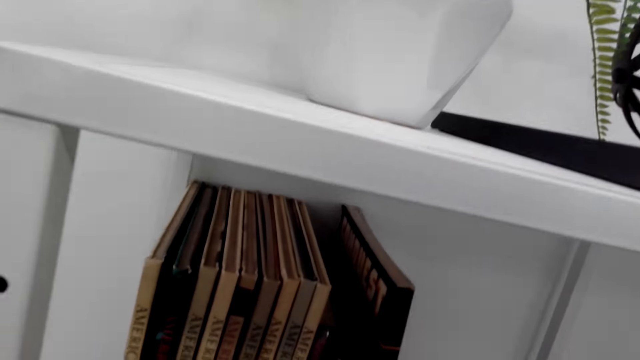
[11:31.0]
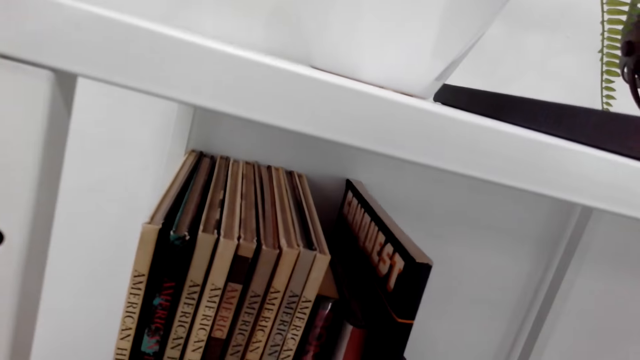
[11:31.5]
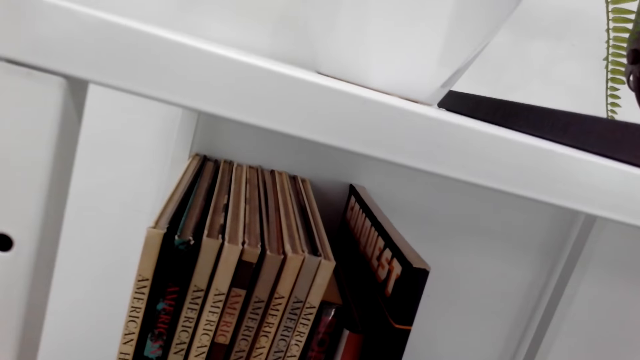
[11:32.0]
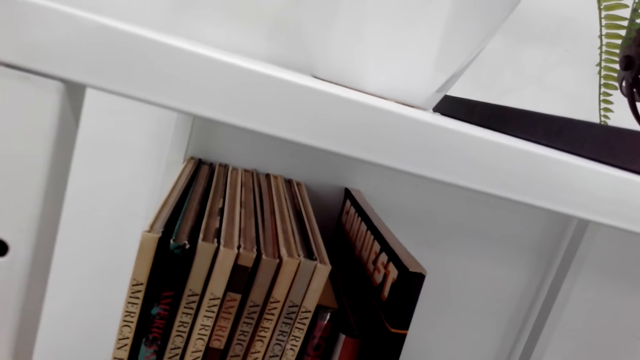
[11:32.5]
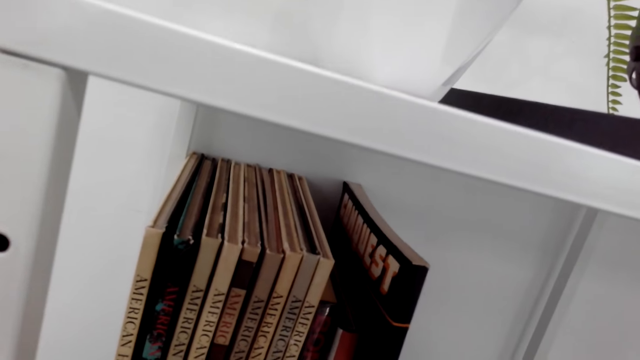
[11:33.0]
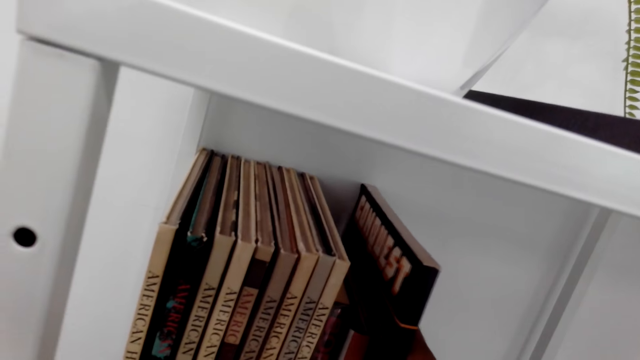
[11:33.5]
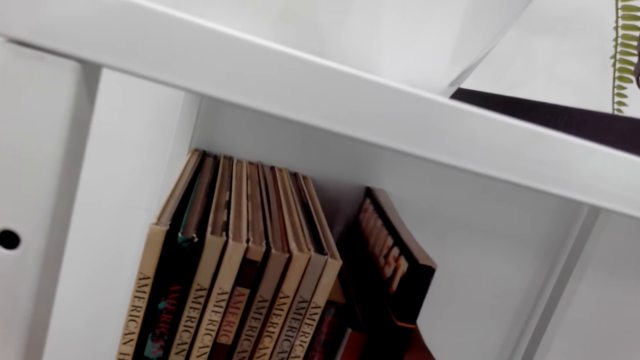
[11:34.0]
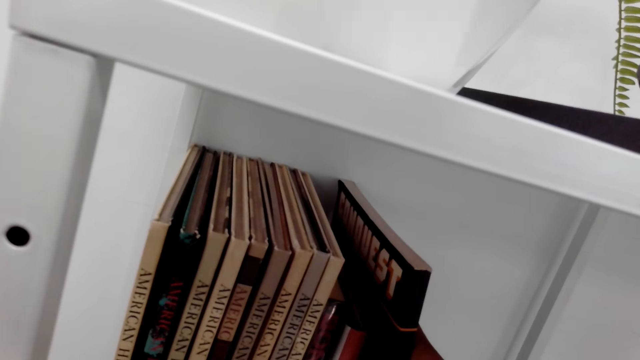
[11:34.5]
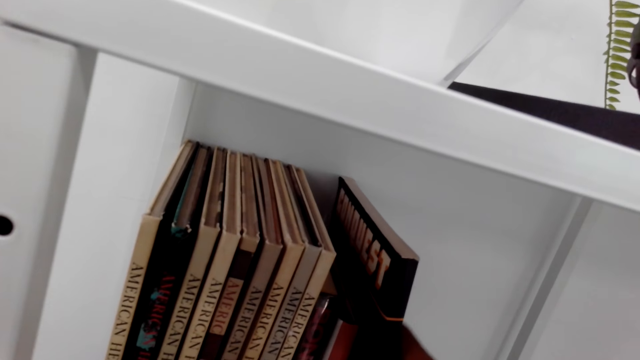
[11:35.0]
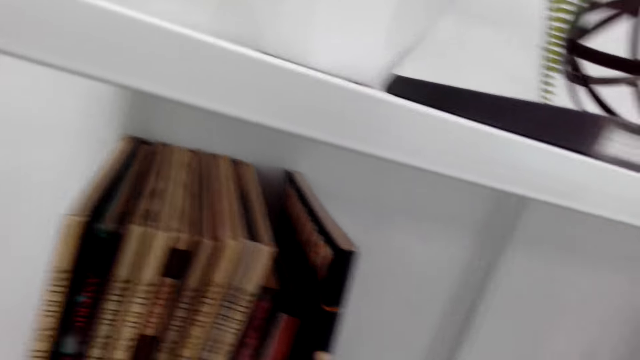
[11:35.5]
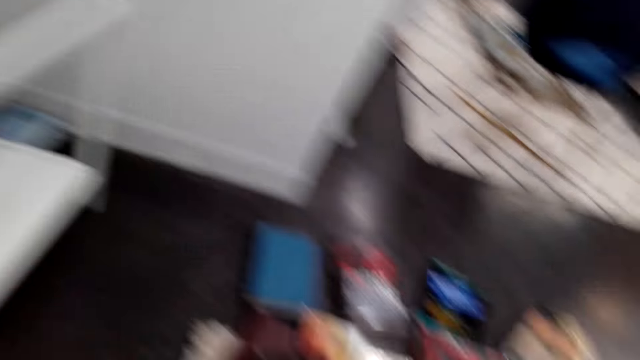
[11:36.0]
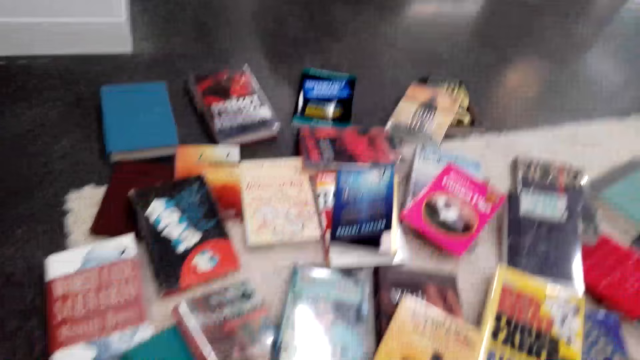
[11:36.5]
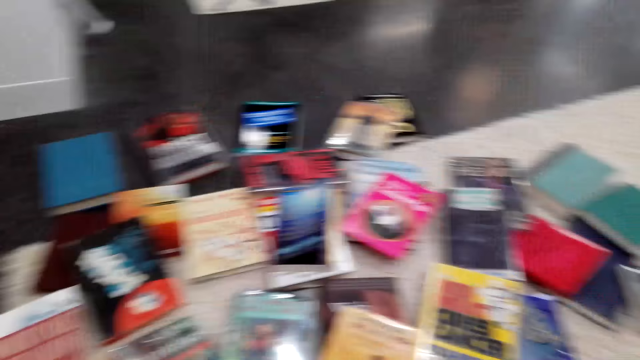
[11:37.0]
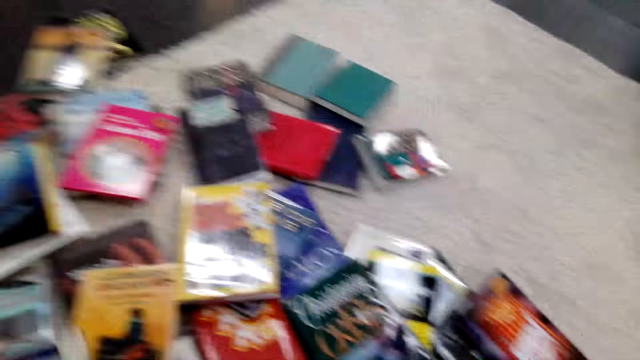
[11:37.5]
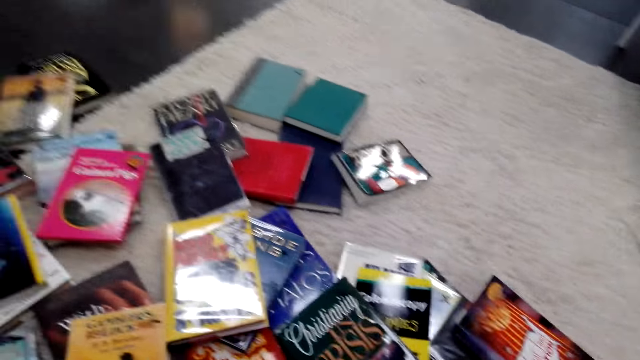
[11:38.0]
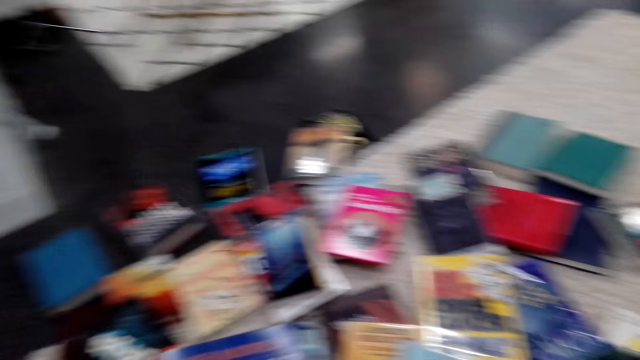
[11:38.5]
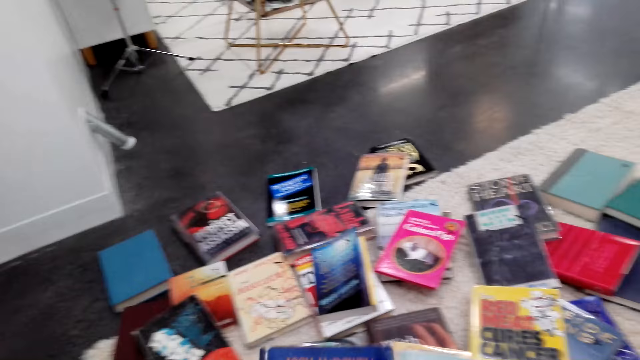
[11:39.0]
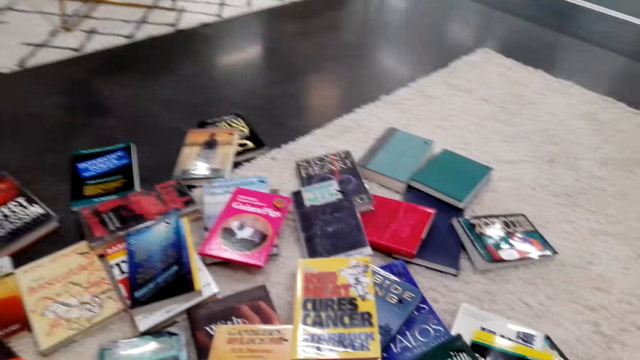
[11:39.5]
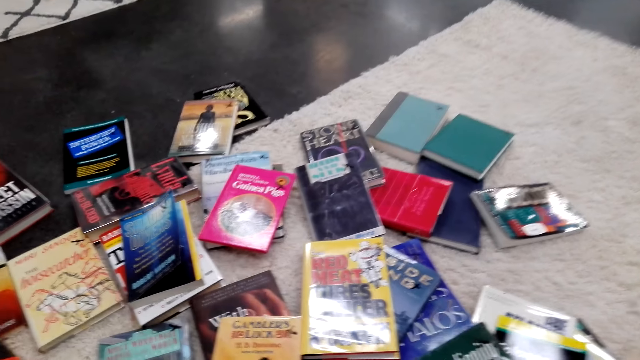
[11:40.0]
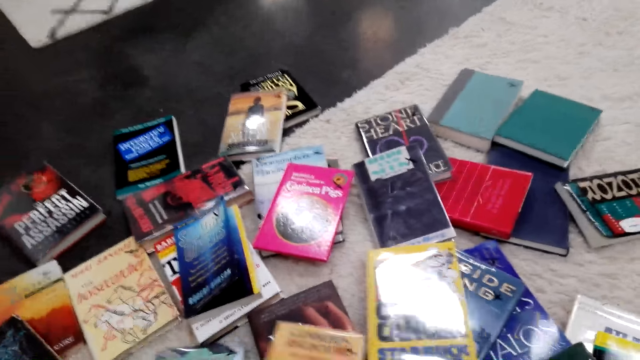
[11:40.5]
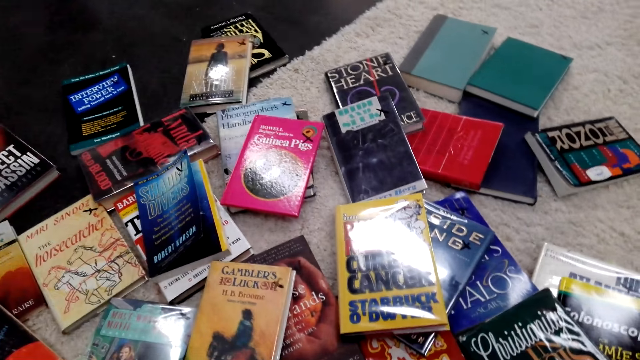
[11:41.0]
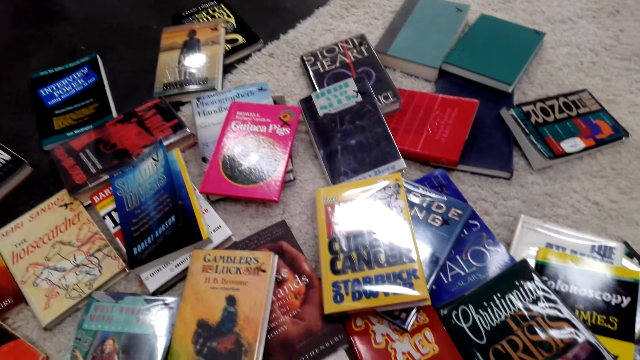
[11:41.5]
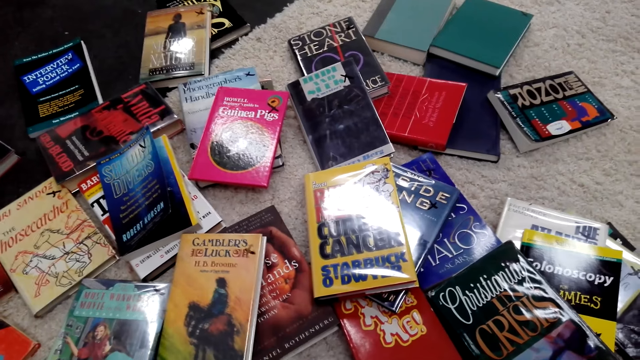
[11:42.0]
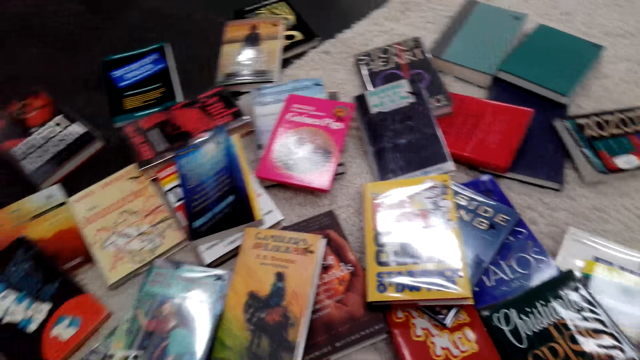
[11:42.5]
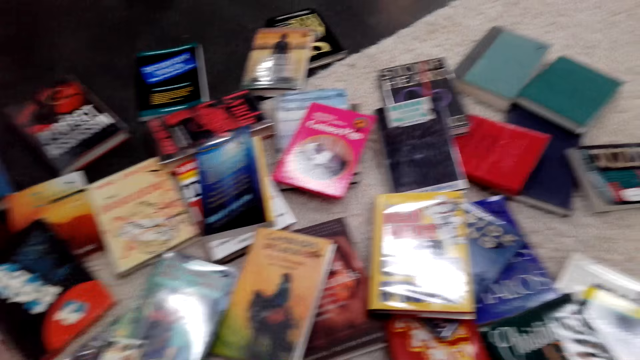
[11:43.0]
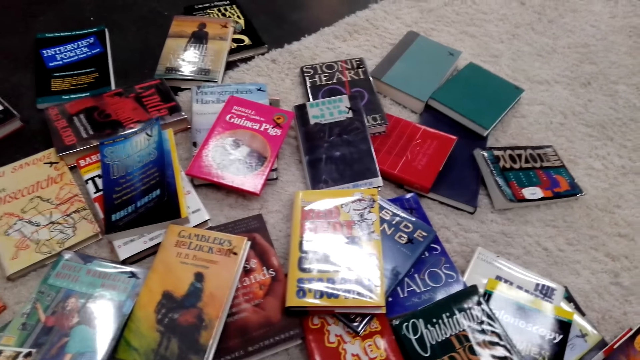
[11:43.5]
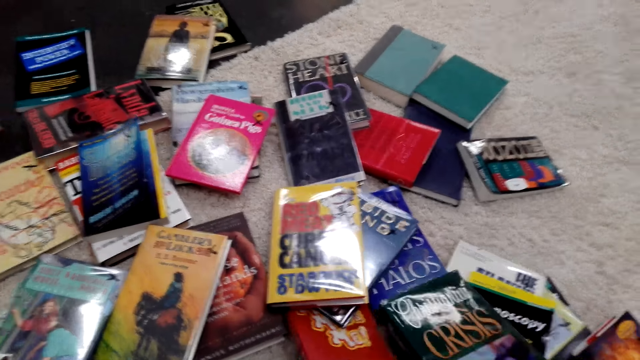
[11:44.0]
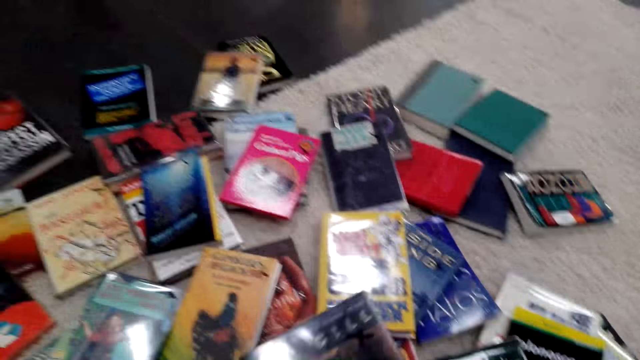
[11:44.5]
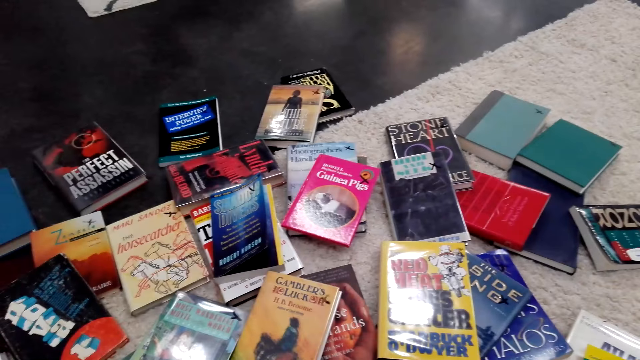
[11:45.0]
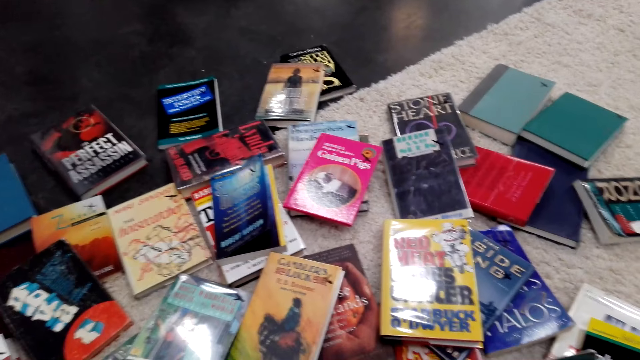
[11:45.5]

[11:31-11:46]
The camera wearer looks at the books on the floor. They look around. They hold a book. They put the book down. They lift up the book. They move the books around on the floor.

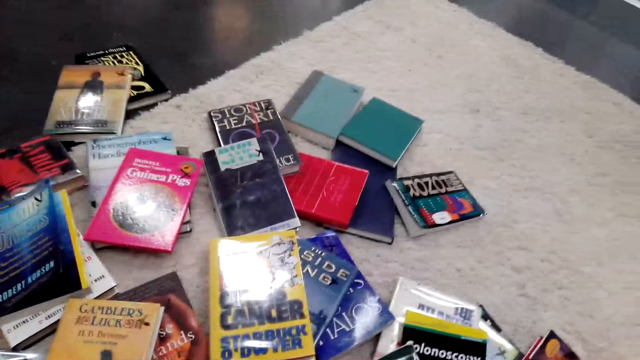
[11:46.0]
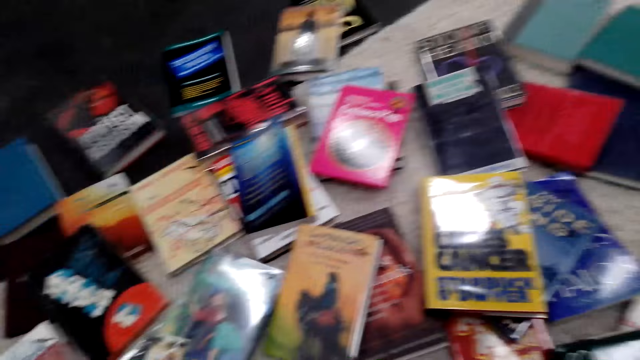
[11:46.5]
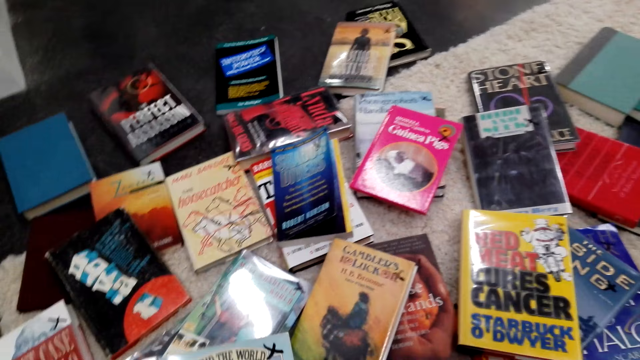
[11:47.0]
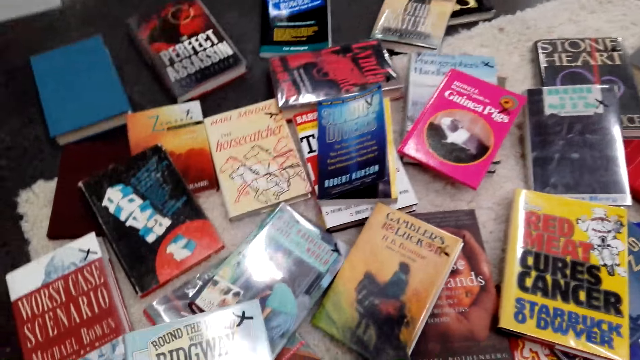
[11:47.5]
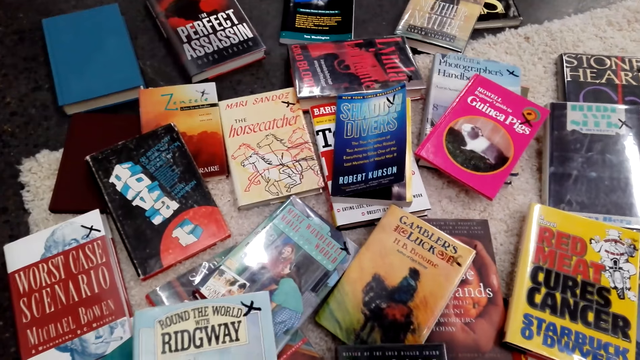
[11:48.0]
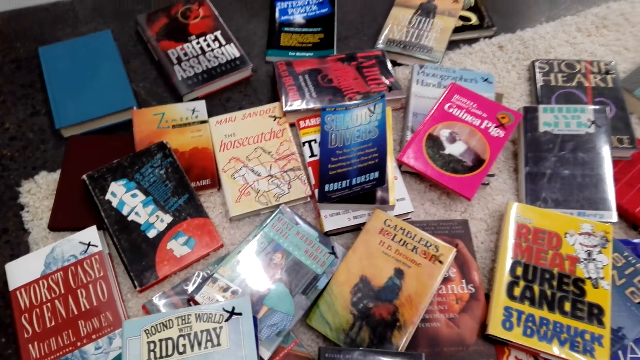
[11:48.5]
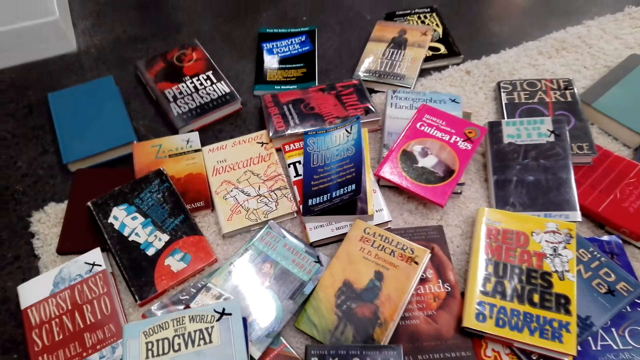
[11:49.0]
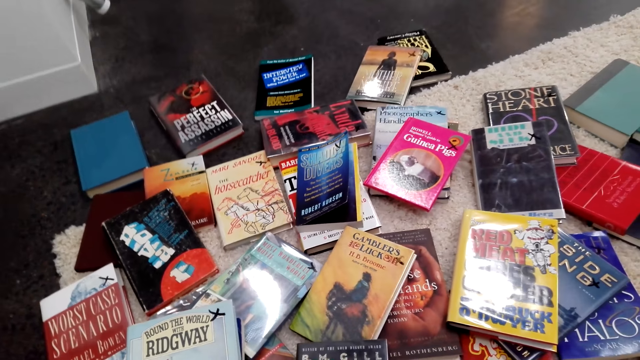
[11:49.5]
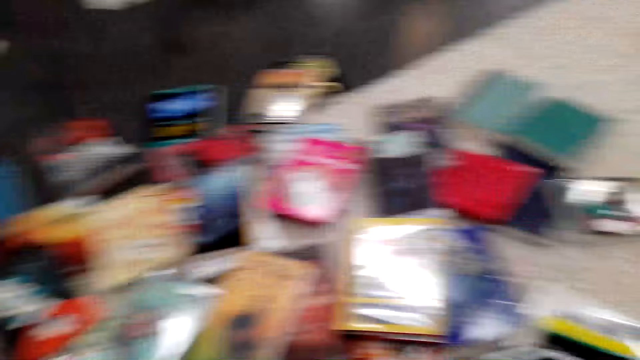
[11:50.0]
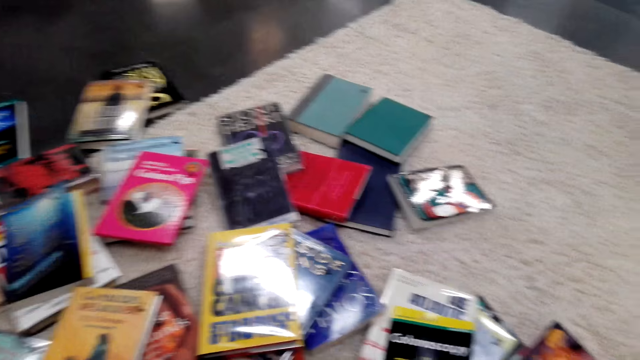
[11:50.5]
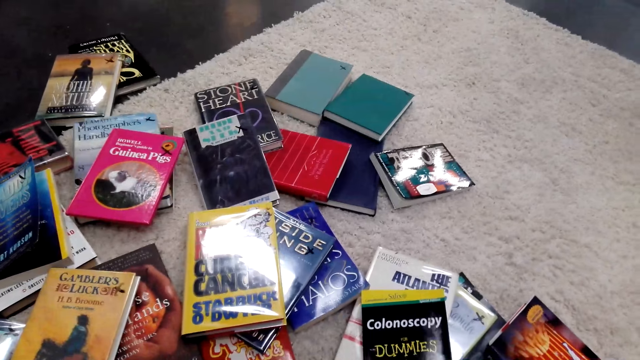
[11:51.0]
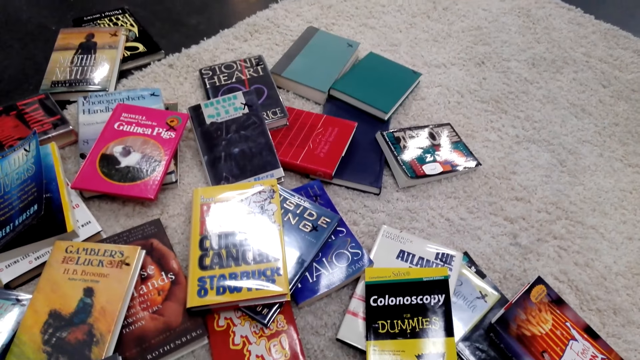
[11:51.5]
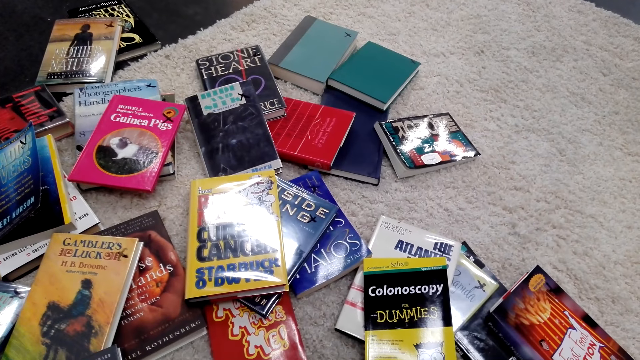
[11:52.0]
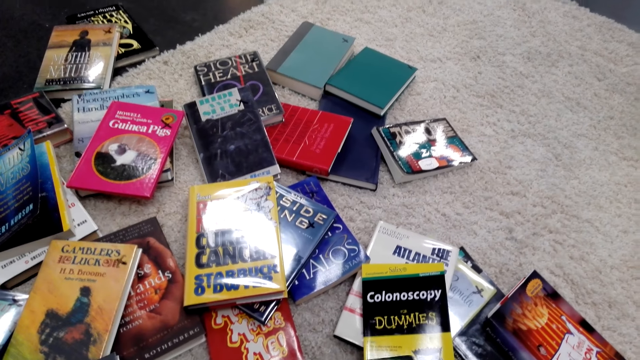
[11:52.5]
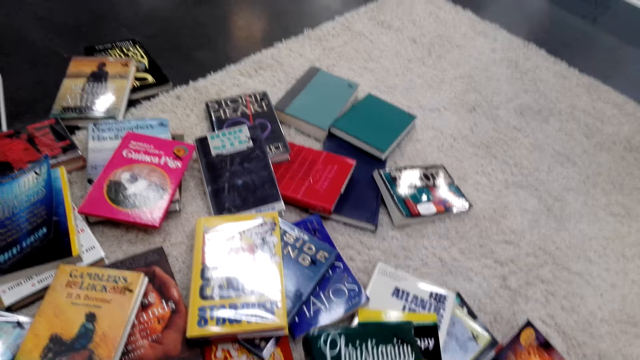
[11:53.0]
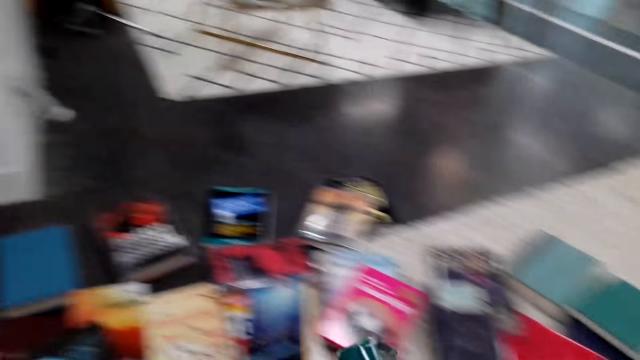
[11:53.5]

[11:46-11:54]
The camera wearer picks up a book.
